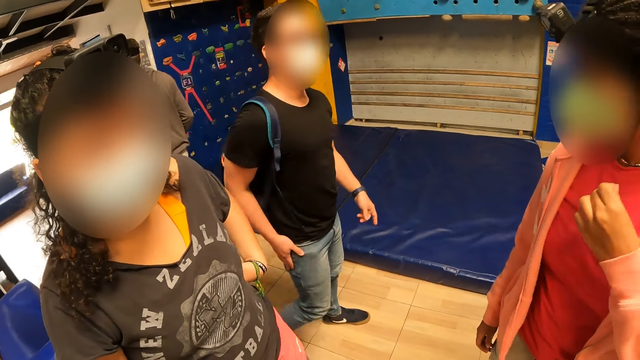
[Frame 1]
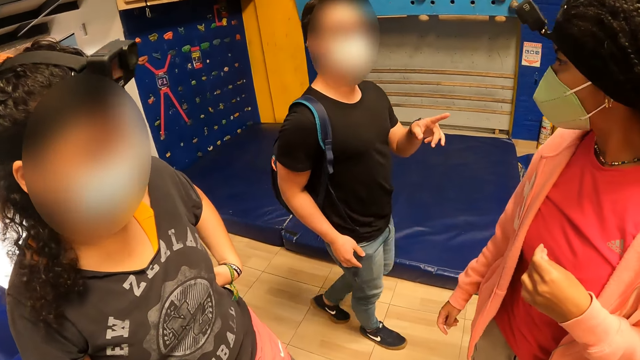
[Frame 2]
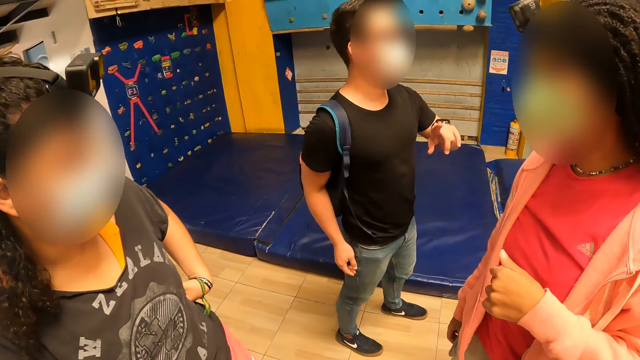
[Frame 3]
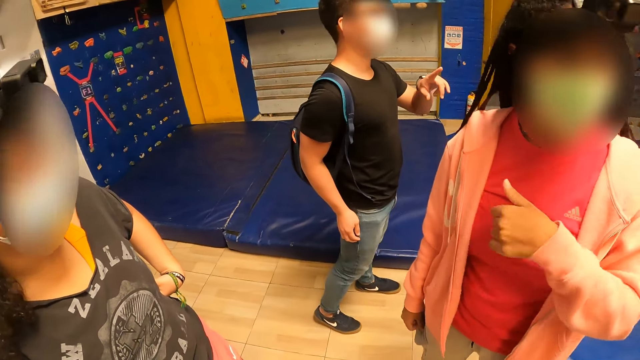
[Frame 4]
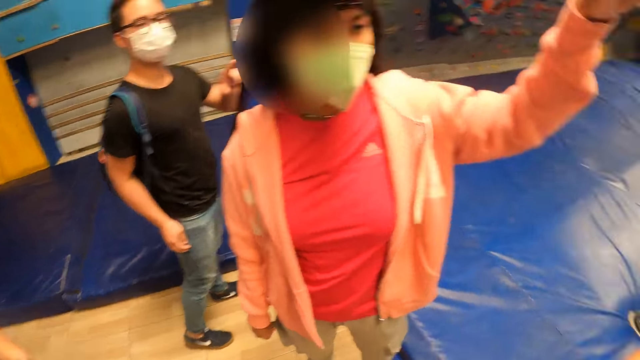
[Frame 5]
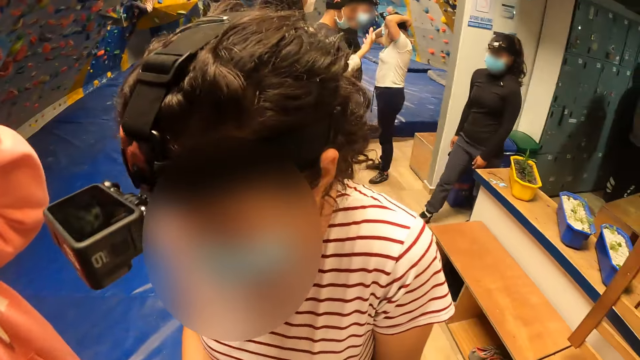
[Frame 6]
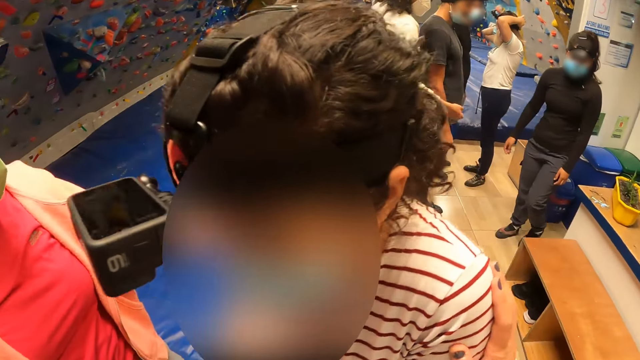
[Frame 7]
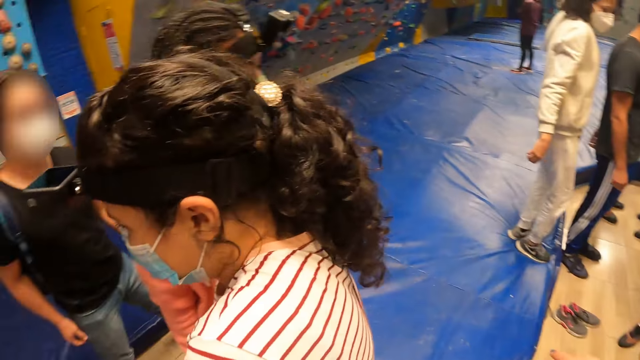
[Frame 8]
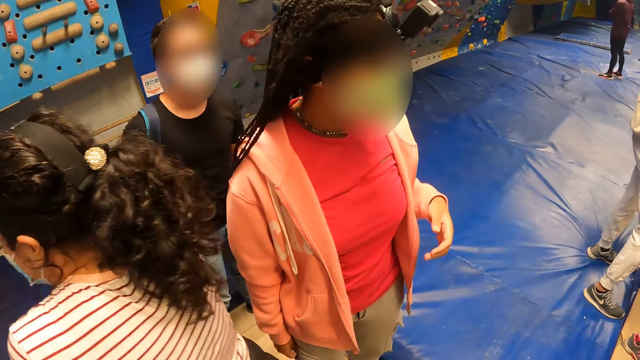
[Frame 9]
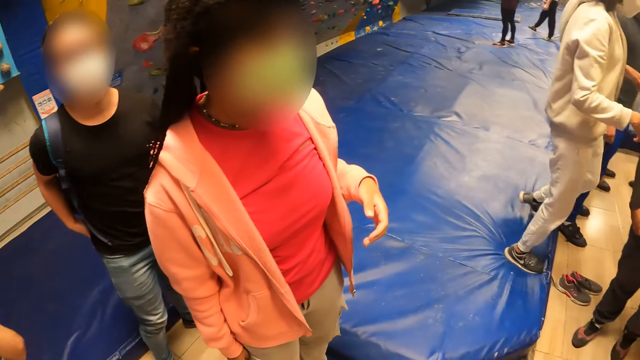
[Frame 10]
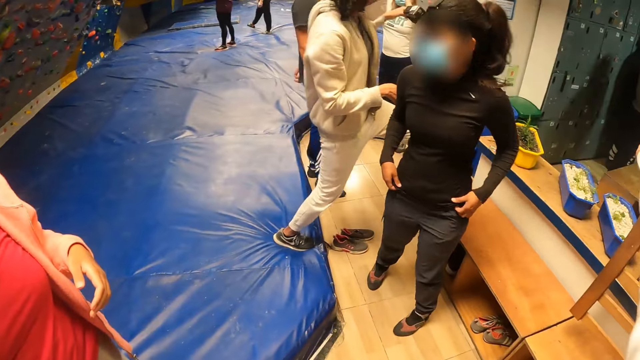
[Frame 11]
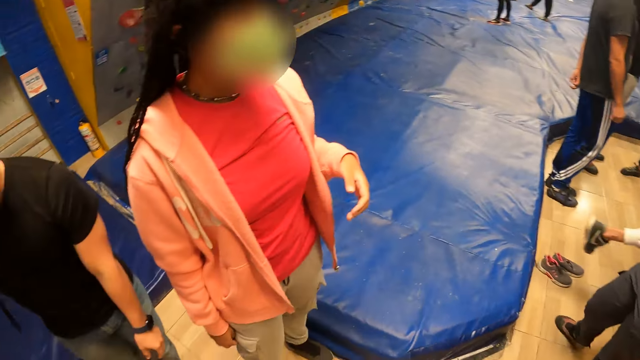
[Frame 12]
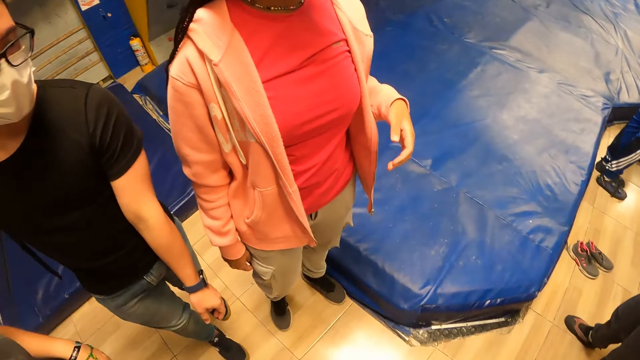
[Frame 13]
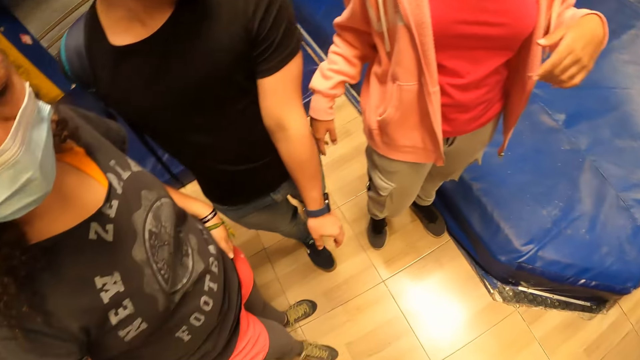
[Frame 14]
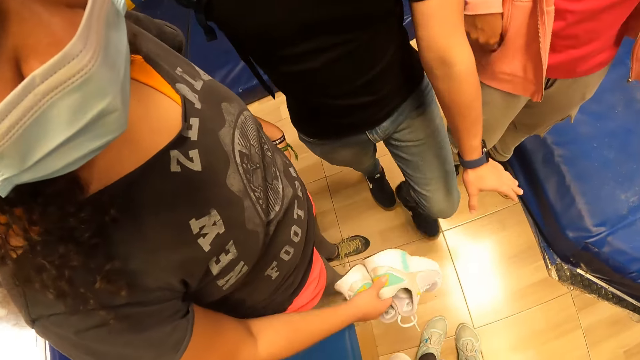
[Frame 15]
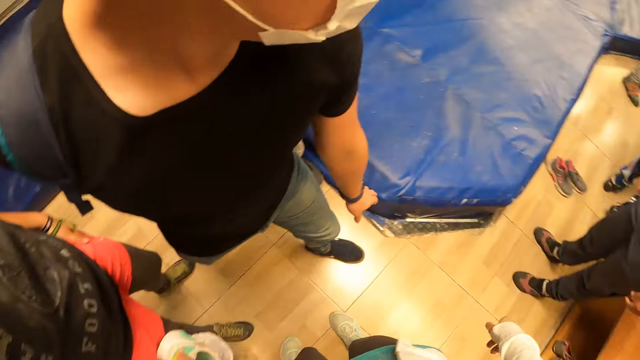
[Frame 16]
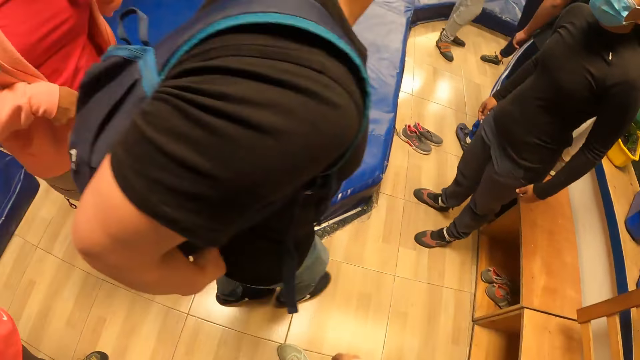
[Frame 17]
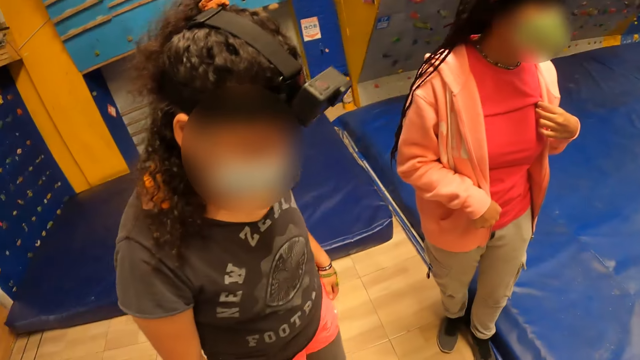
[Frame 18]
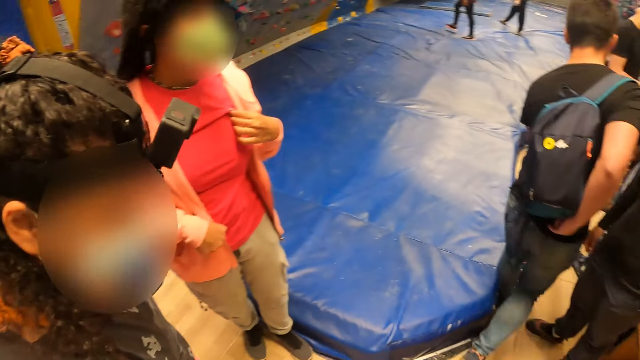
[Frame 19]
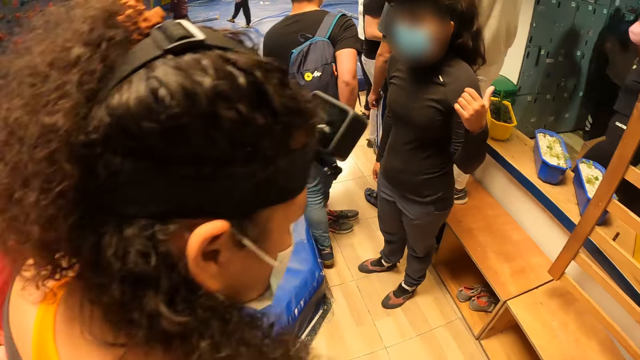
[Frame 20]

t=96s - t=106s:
A man interacts with the woman. The woman moves her left hand. The camera wearer looks around. She touches another woman with her right hand. The other woman walks past the camera wearer. The man walks past the camera wearer. The camera wearer points at the floor and looks around.

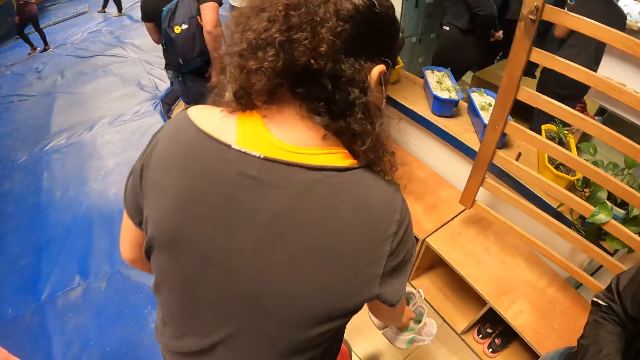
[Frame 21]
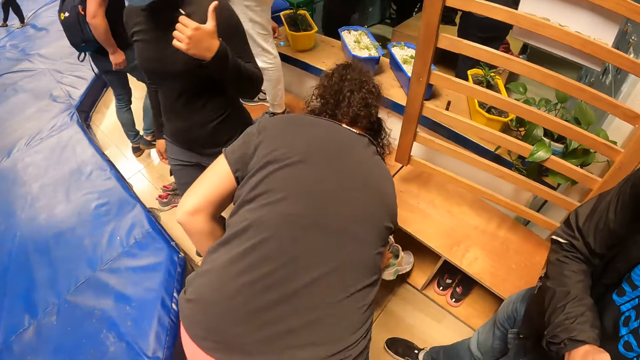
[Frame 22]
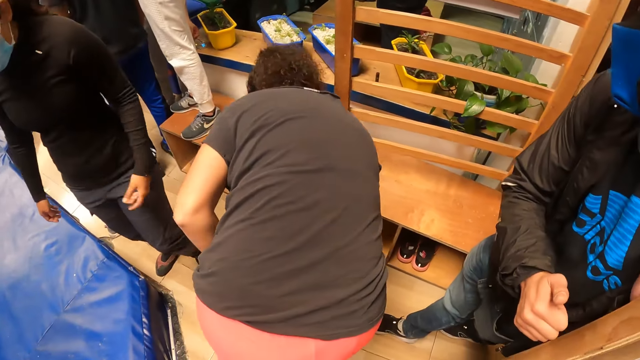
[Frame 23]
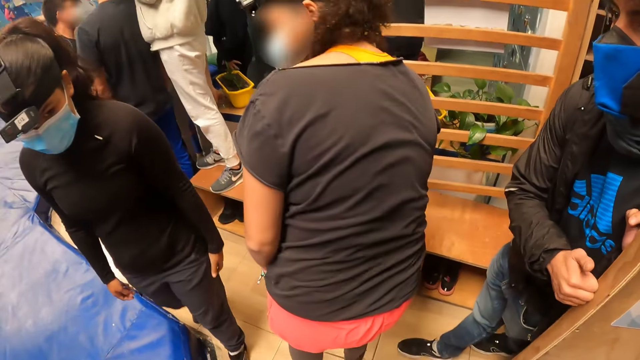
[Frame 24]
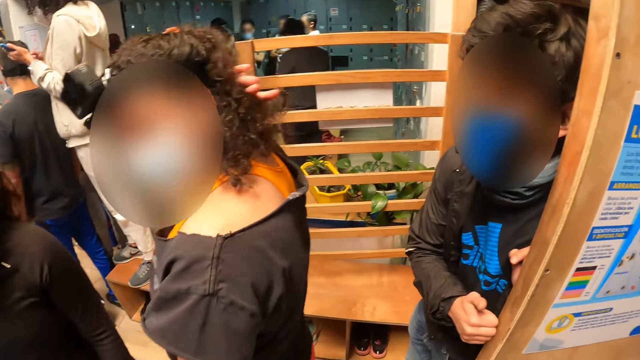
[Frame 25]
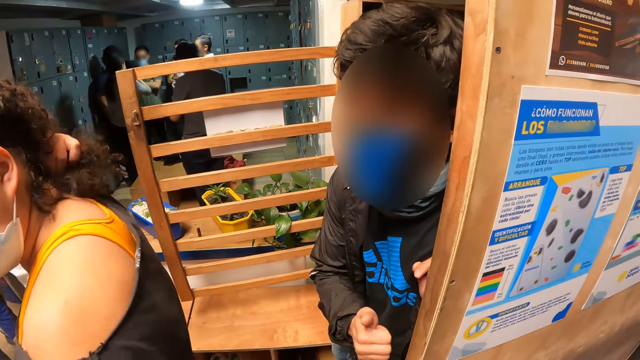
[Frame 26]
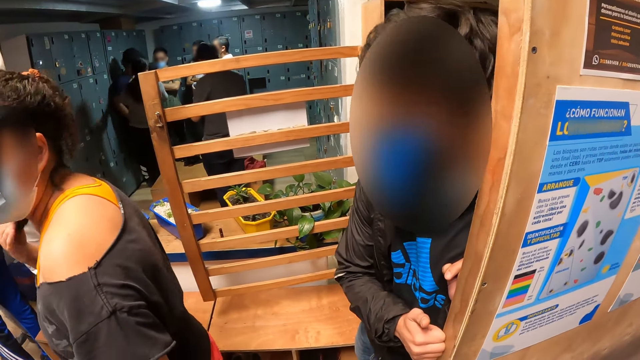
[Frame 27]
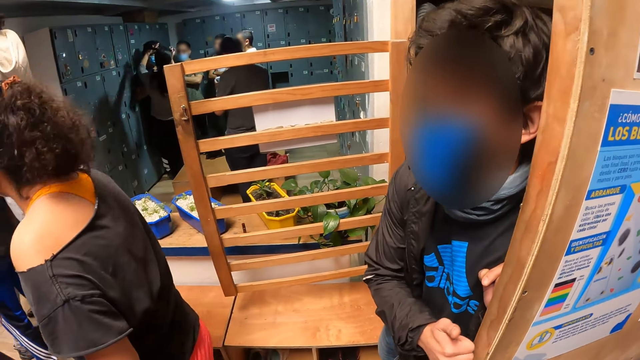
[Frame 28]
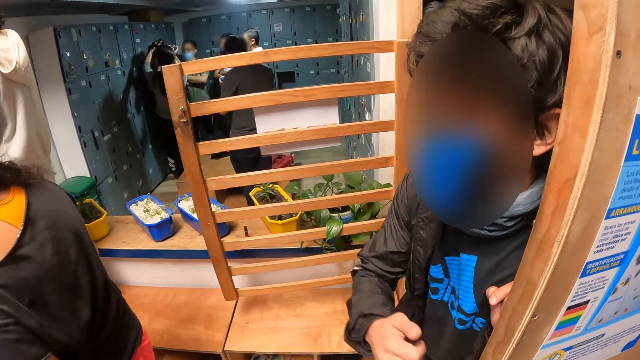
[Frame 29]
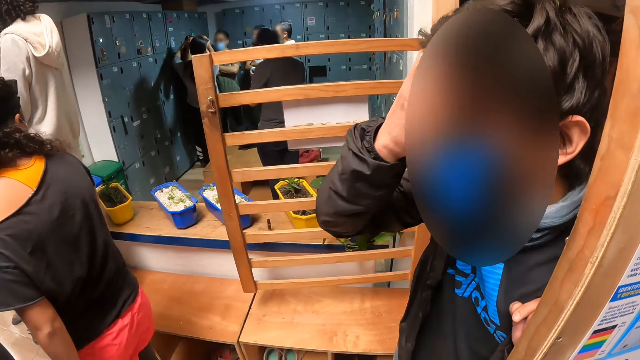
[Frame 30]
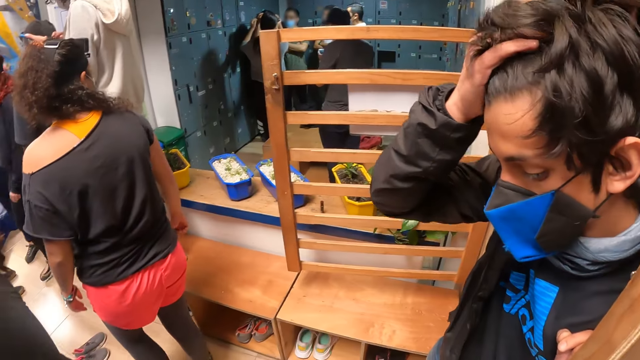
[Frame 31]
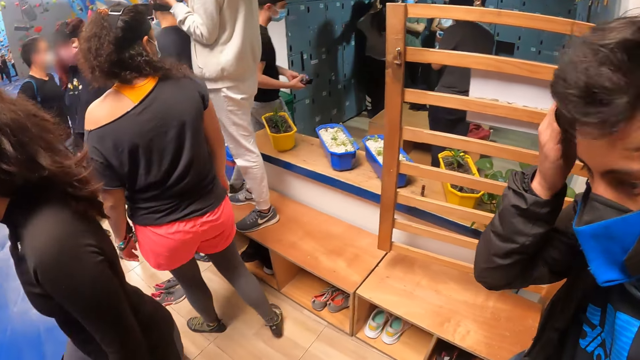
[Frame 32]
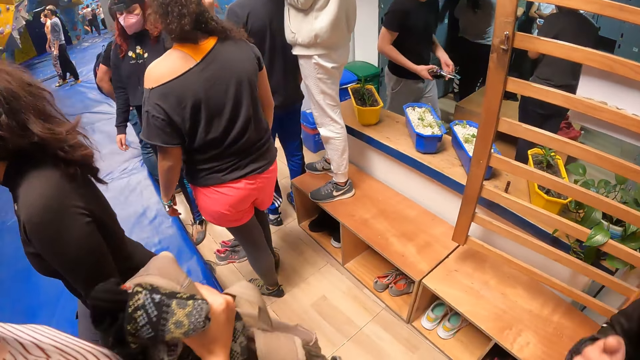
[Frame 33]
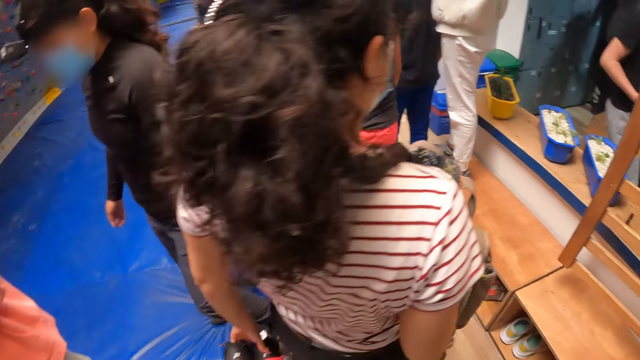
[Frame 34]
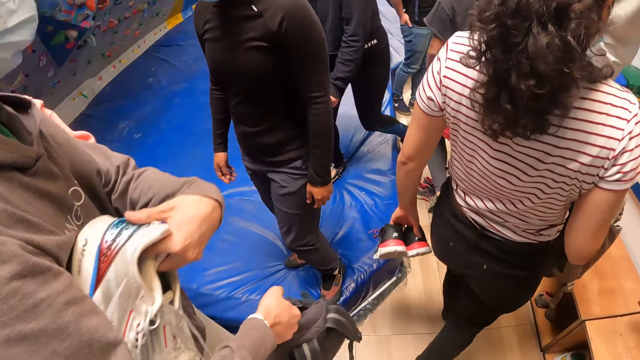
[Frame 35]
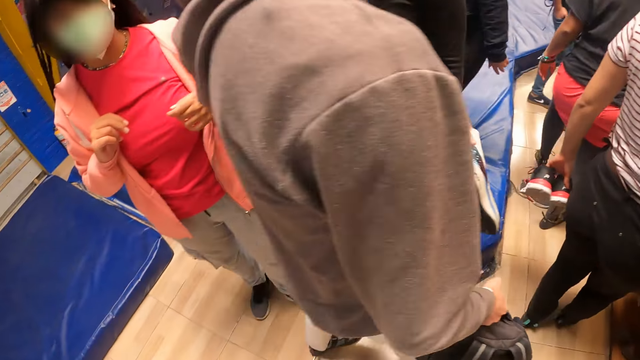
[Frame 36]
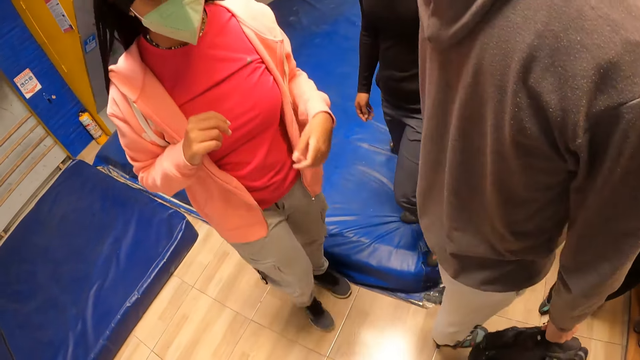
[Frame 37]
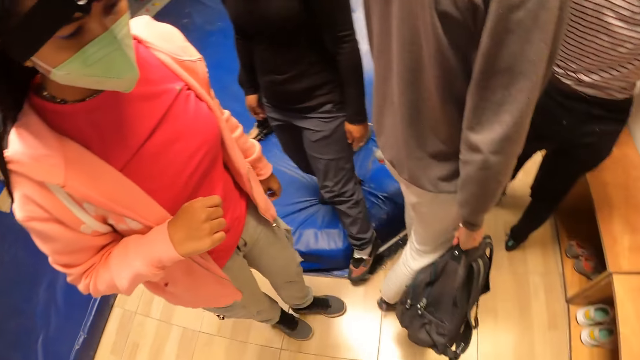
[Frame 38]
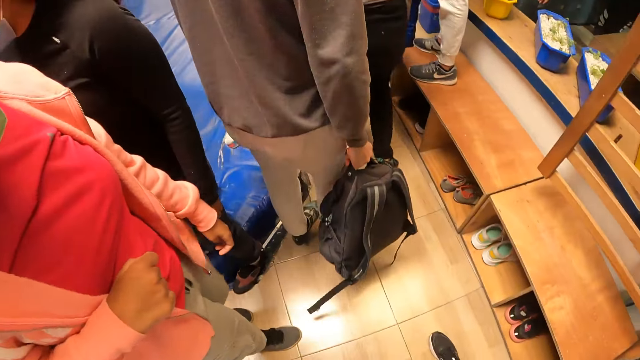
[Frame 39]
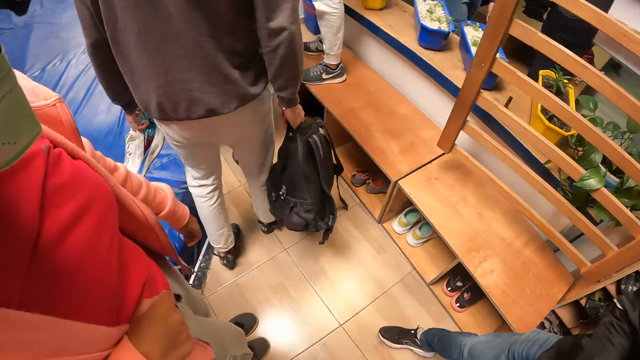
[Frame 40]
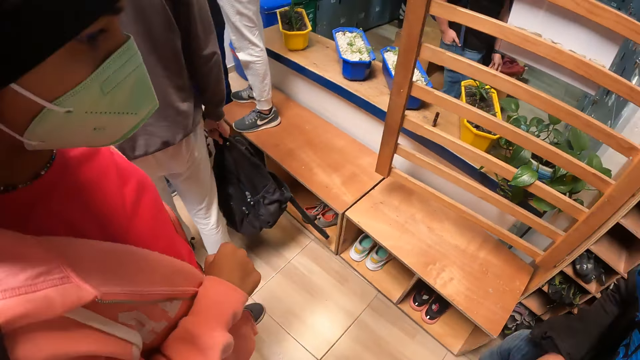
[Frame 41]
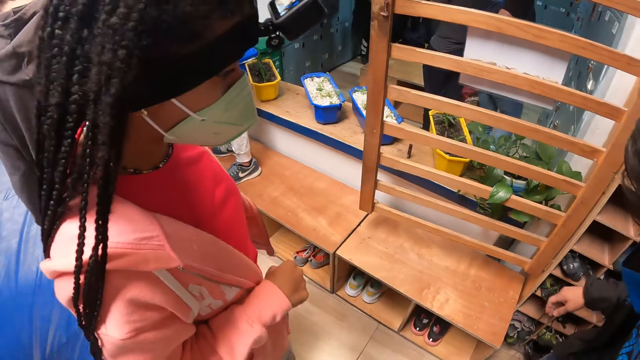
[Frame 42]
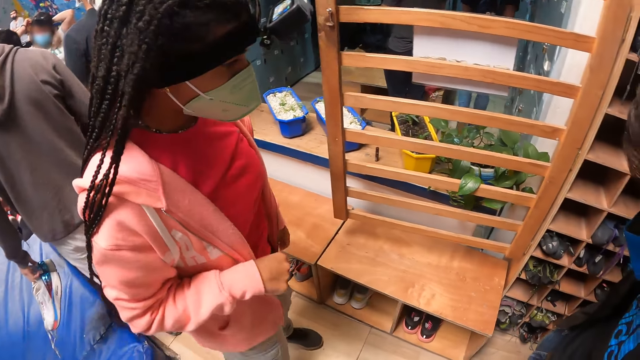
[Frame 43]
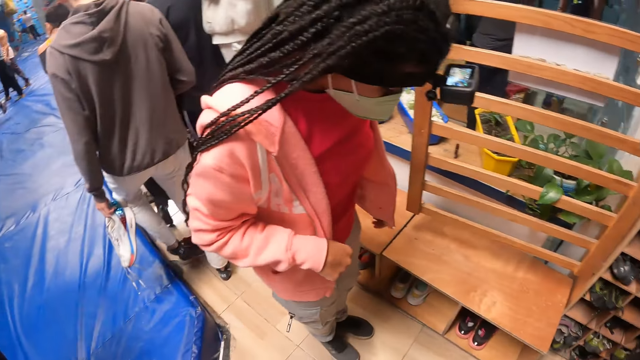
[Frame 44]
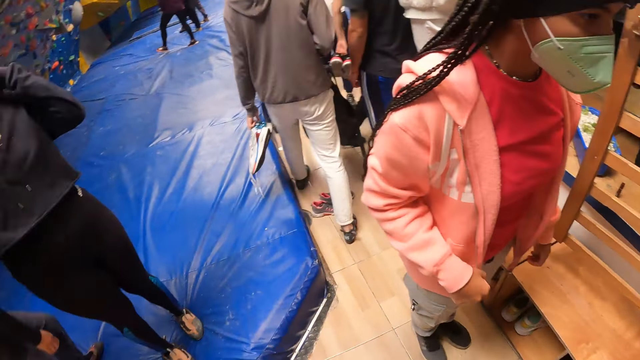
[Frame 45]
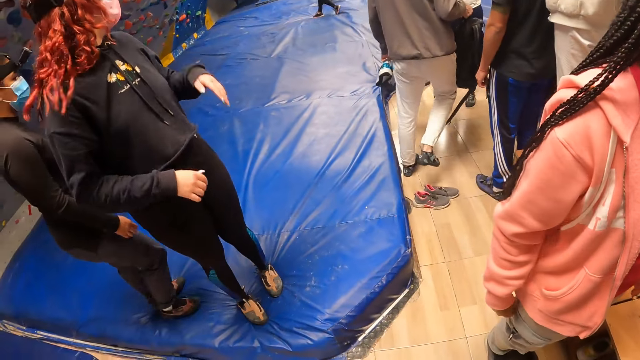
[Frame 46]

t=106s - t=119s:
The woman tucks in her shoes on a floor shelf with her right hand. A boy knocks on the frame on a closet with his right hand. The camera wearer interacts with a man. They look around. The boy brushes his hair with his right hand.
